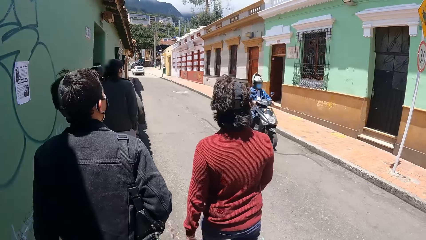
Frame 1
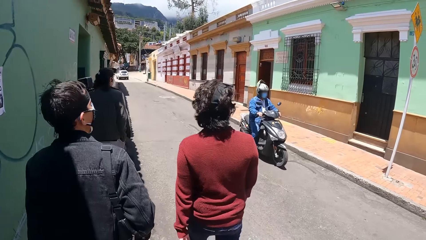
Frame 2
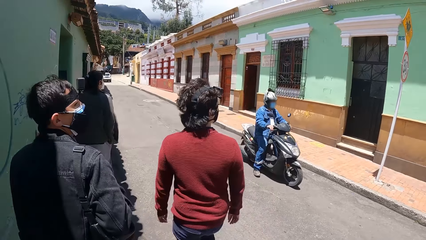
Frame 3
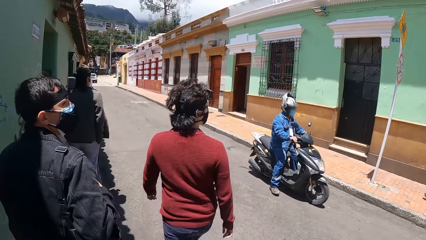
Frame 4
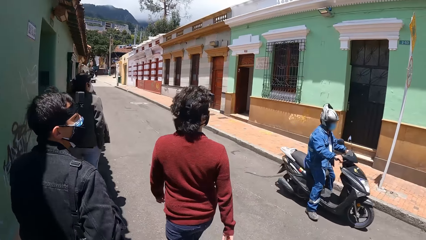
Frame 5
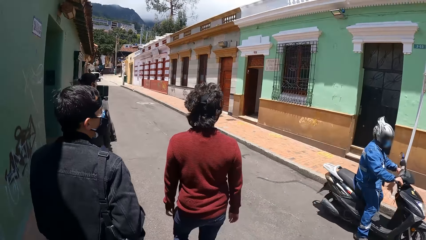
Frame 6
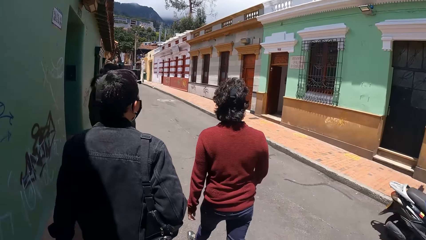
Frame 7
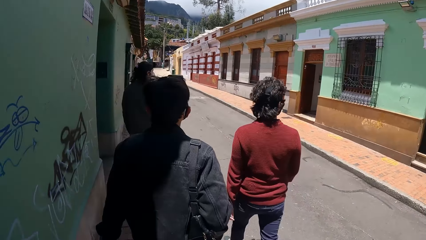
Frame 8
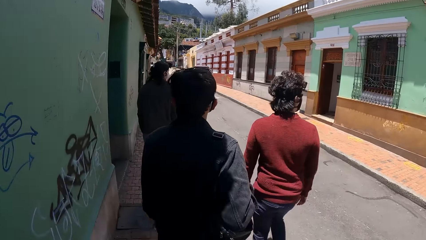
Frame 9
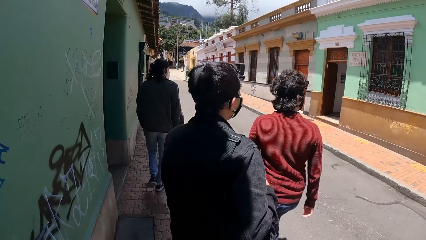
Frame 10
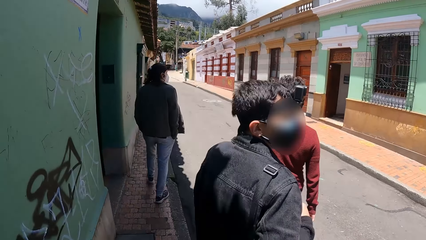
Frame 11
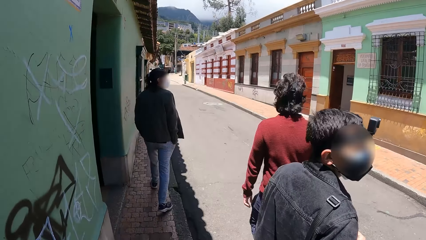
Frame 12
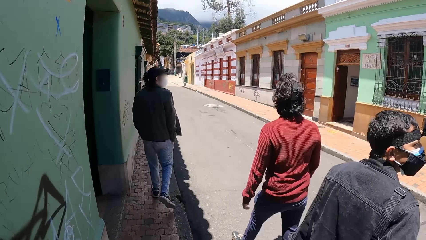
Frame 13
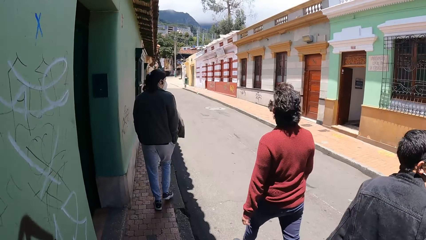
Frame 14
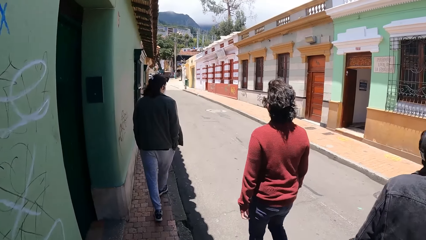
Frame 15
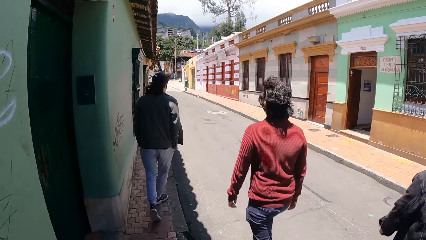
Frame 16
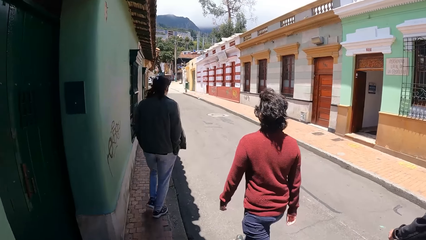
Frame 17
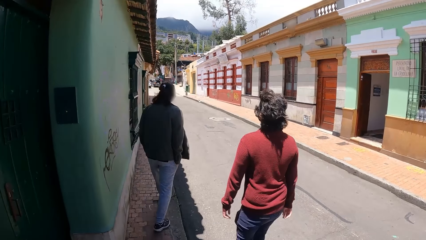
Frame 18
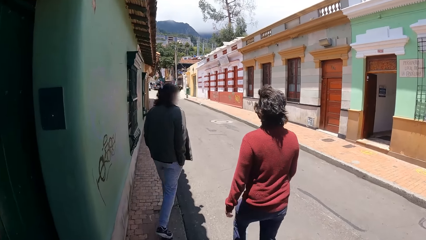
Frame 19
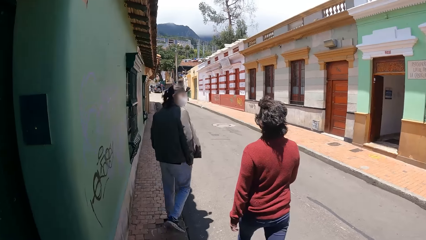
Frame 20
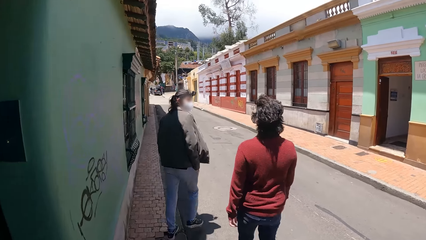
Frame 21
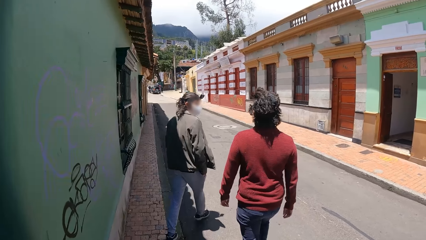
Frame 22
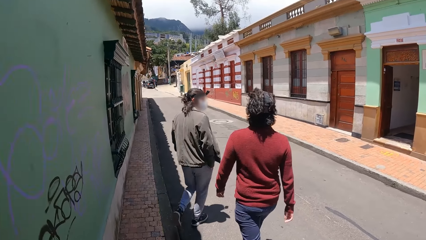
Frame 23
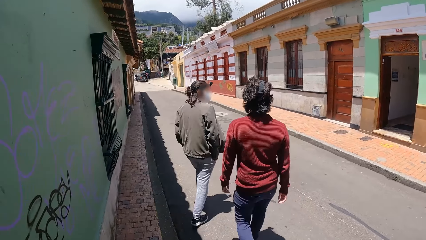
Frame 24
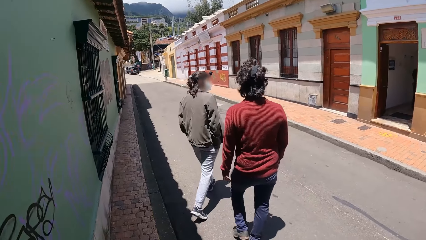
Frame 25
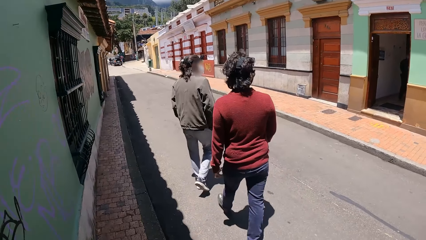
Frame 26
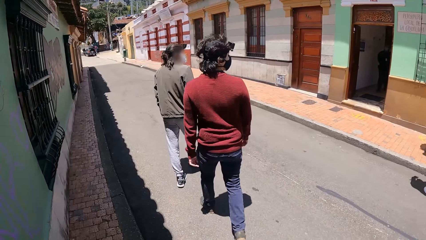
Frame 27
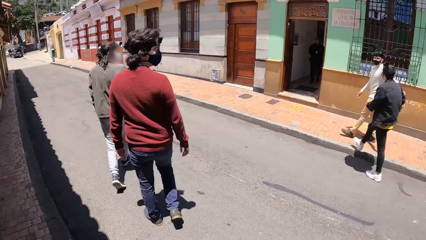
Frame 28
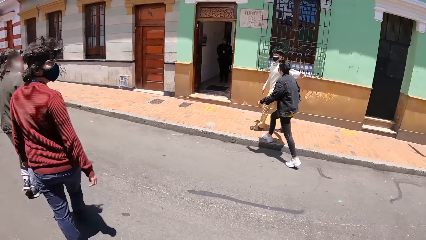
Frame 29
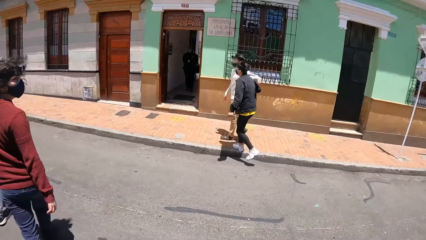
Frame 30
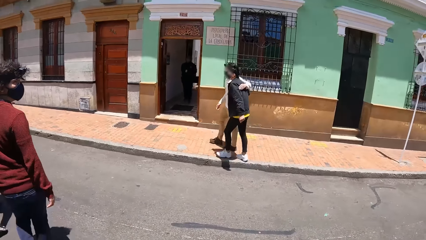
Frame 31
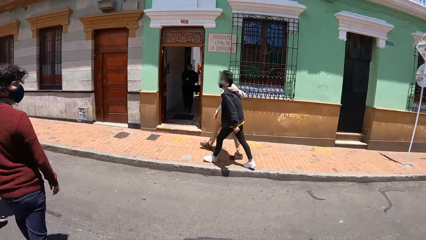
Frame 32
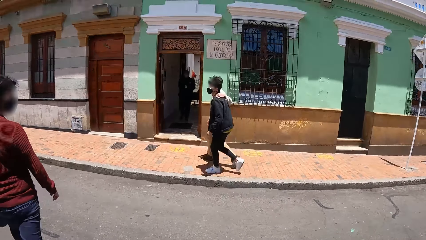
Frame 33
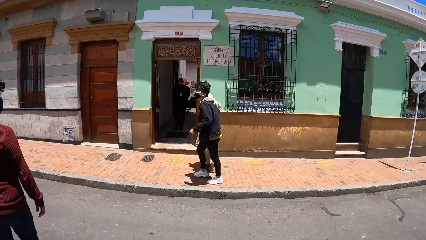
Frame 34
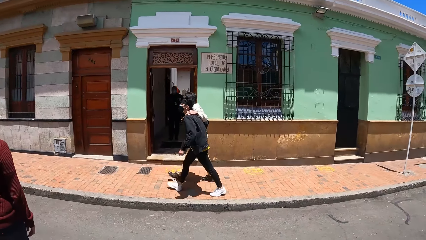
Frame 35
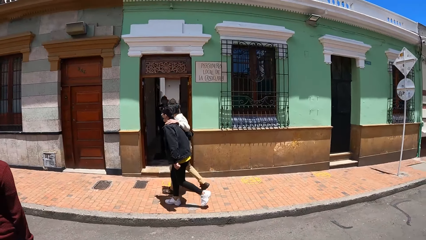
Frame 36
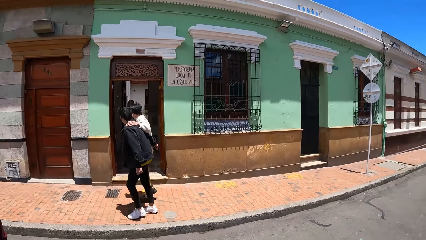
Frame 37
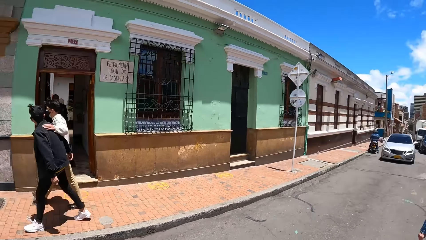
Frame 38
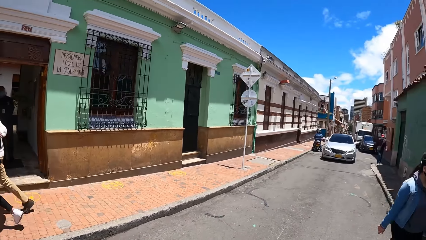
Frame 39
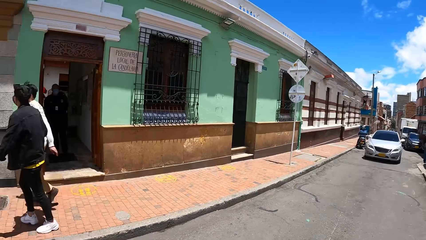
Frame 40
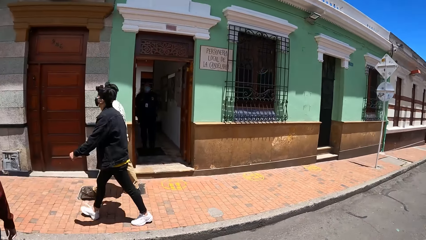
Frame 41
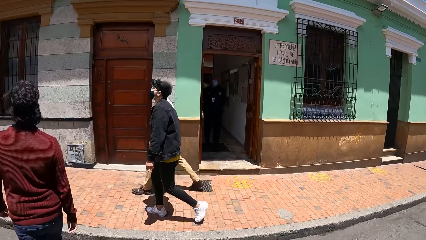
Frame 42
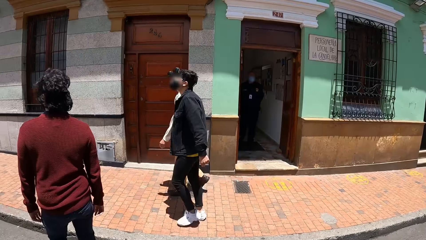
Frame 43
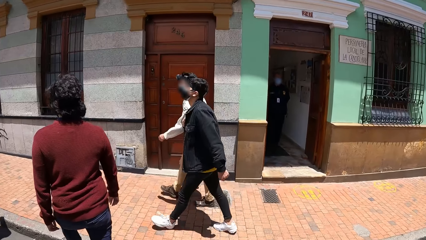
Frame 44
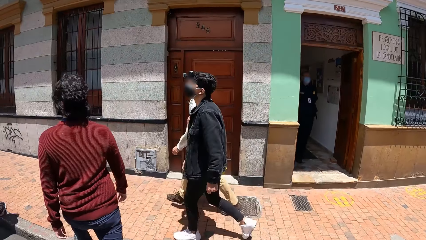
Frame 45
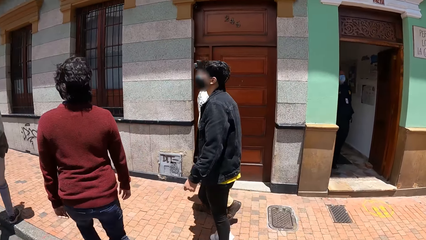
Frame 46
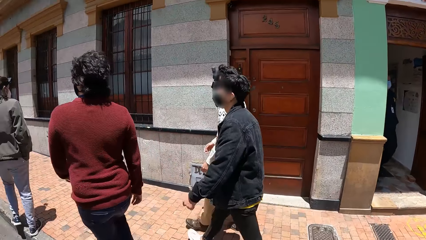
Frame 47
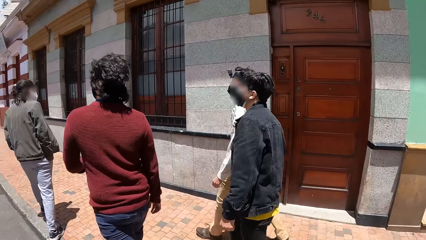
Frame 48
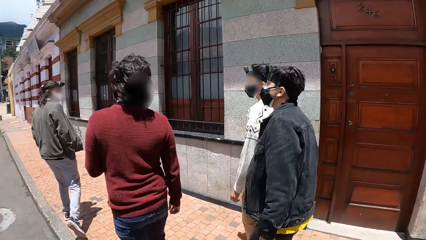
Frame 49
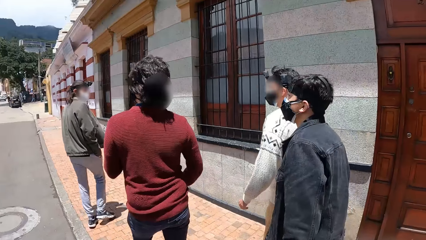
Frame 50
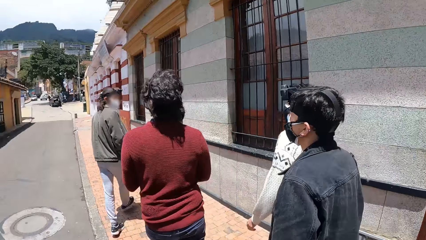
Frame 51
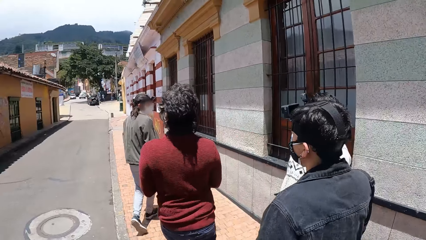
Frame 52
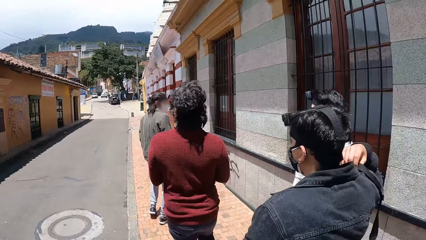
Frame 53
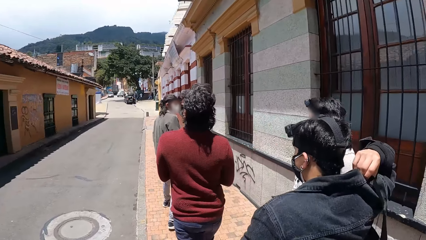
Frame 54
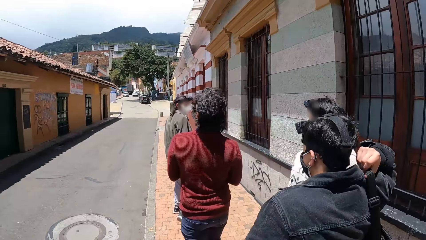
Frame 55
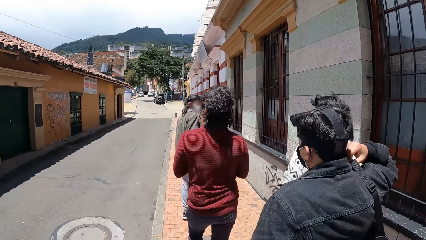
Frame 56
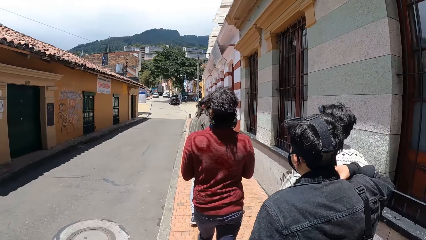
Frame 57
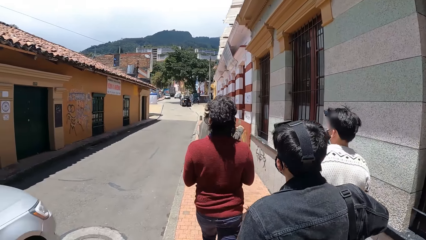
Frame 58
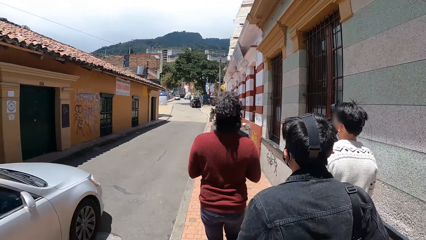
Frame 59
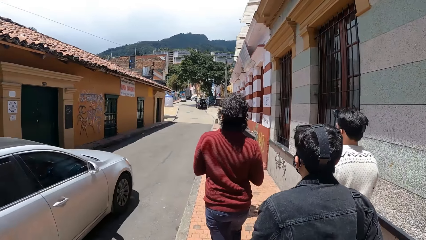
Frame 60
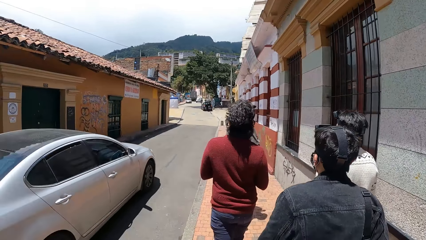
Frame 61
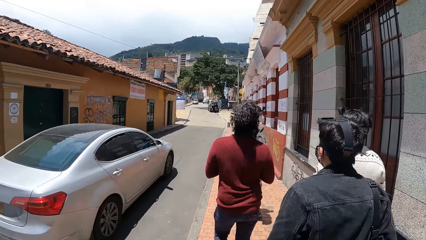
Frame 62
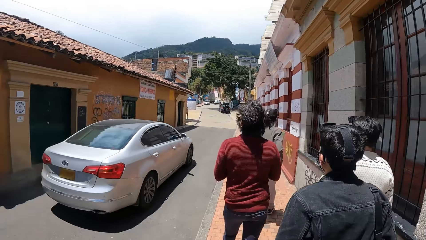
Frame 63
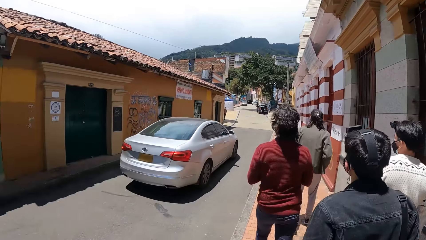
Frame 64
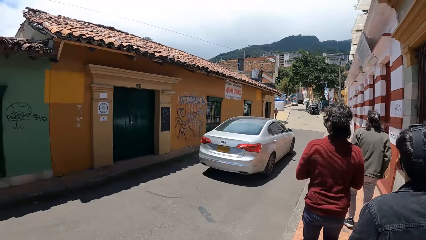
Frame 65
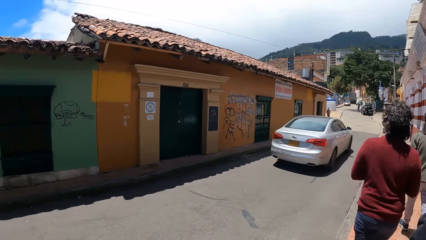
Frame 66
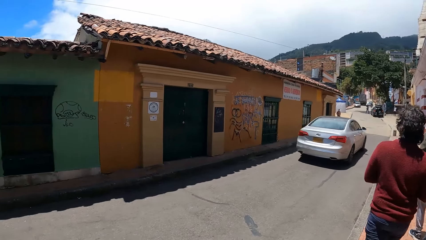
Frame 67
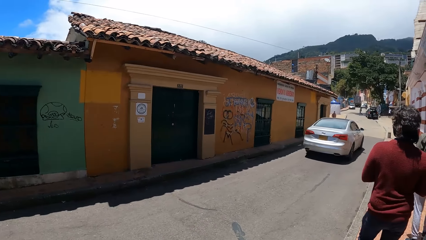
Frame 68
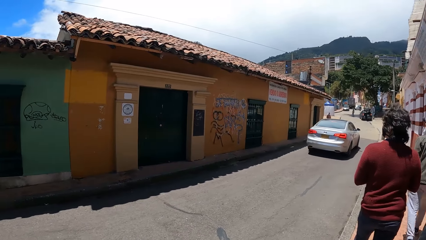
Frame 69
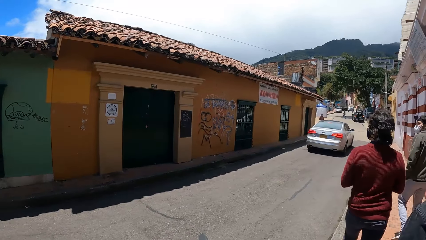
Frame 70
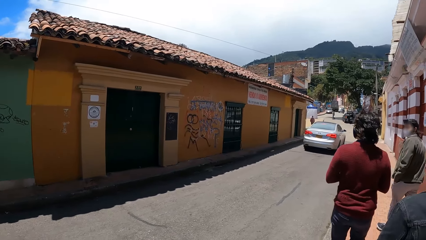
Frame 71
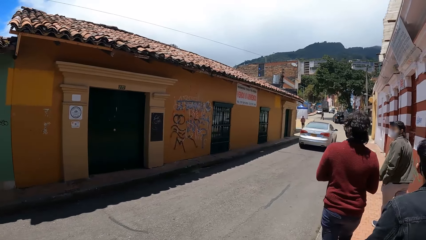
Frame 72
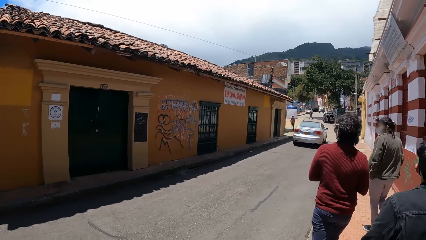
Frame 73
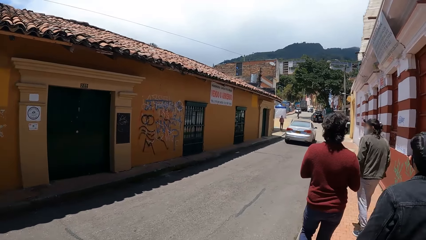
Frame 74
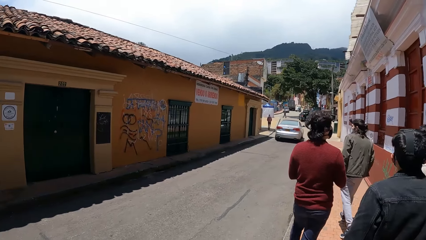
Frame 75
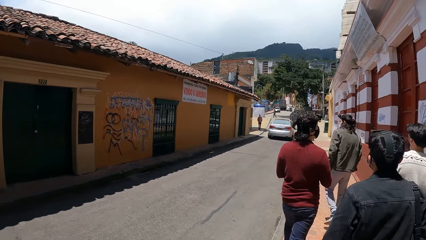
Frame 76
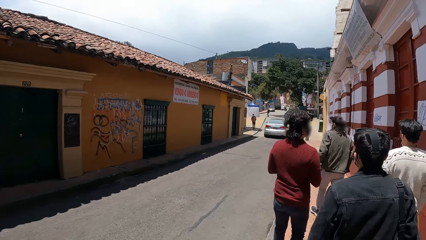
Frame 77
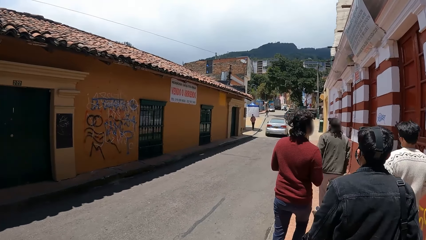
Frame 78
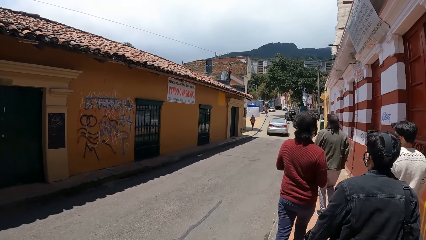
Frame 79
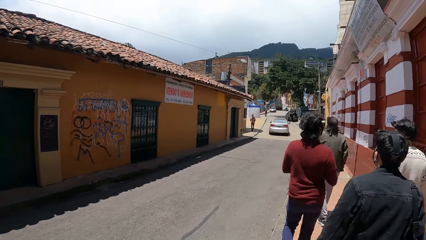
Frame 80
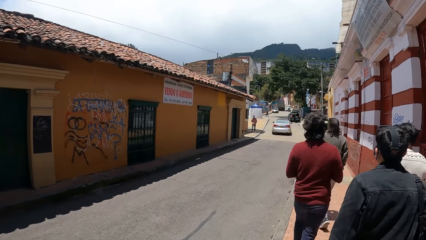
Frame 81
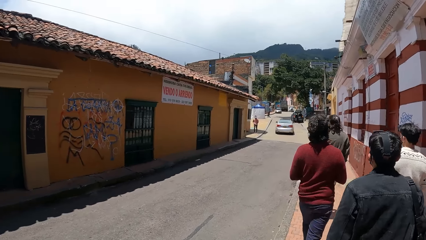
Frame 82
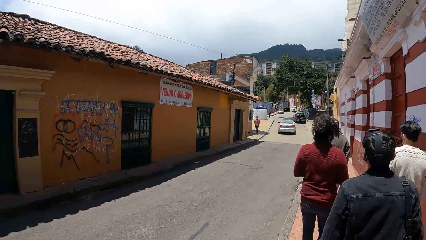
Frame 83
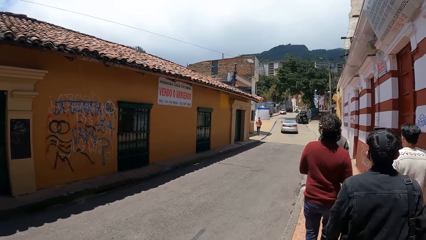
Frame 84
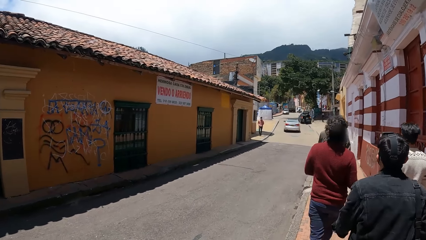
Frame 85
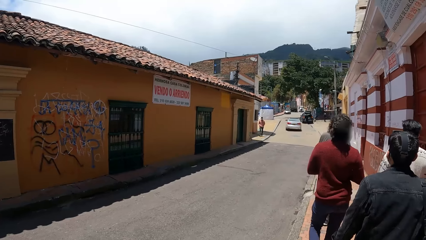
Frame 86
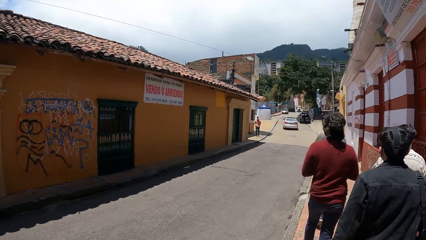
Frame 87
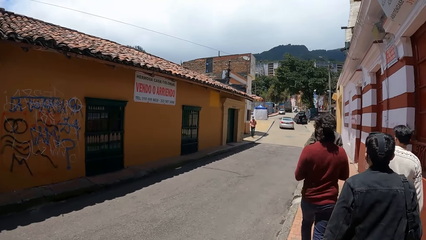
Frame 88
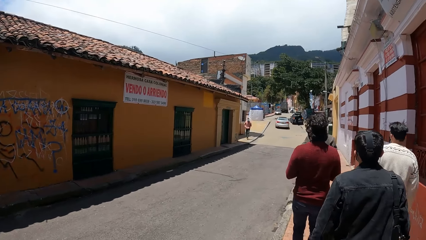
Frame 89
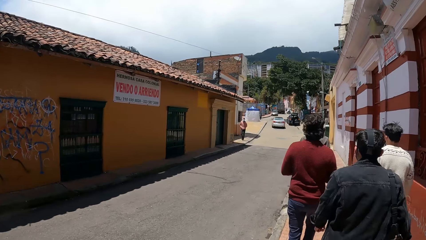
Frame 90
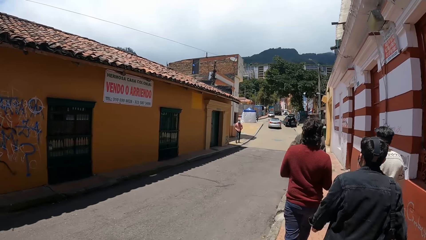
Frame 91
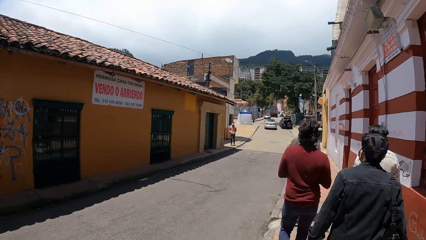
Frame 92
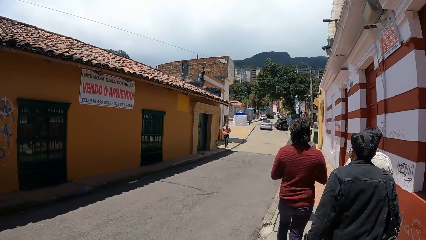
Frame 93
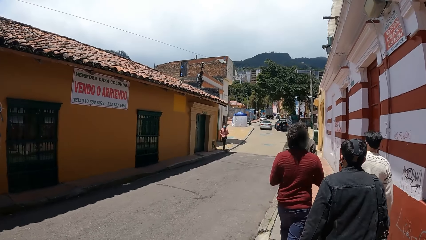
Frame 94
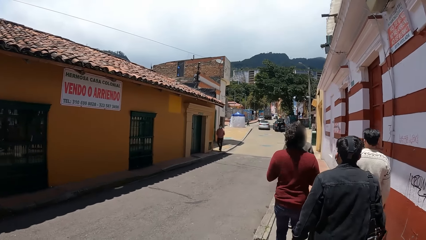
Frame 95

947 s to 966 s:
A moped rides past the camera wearer. The man walks across the motorway. The other man walks across the motorway. A third man approaches a fourth man on the pedestrian path. The fourth man walks forward on the pedestrian path across the motorway. The fourth man places his left arm around the third man. The third man adjusts a bag strap on his right shoulder with his right hand. An ash-colored car drives past the camera wearer.
